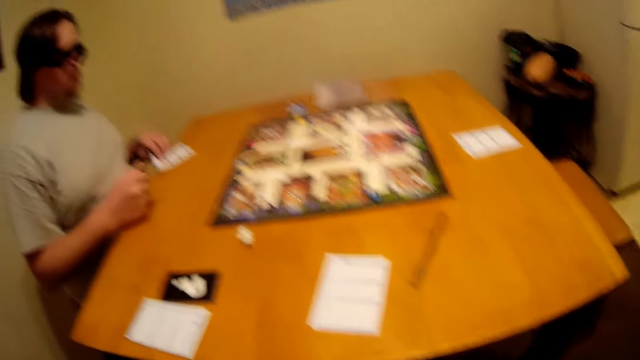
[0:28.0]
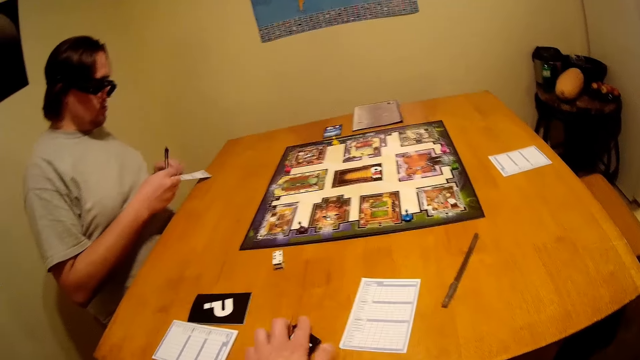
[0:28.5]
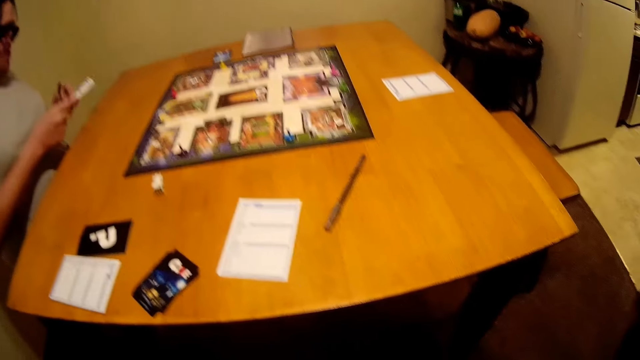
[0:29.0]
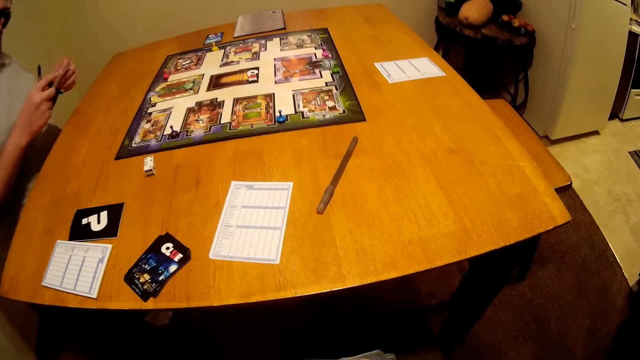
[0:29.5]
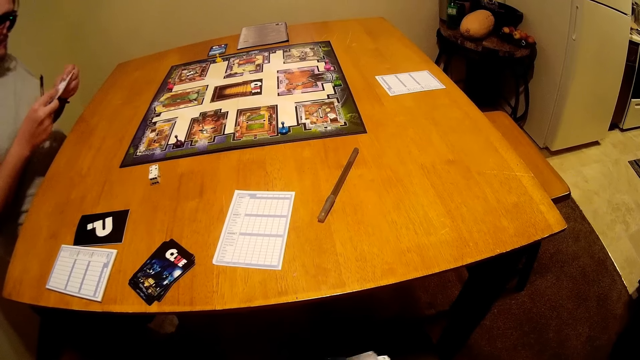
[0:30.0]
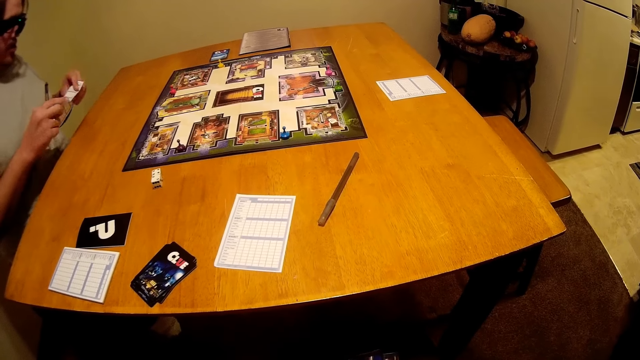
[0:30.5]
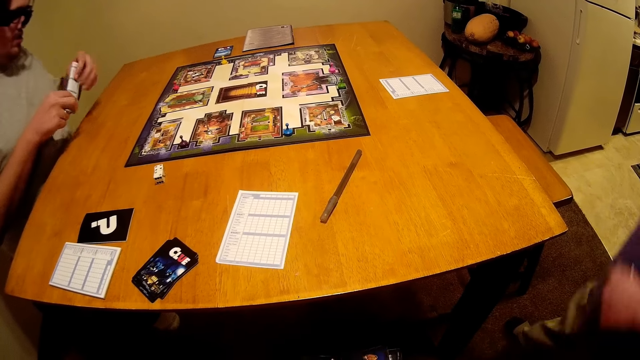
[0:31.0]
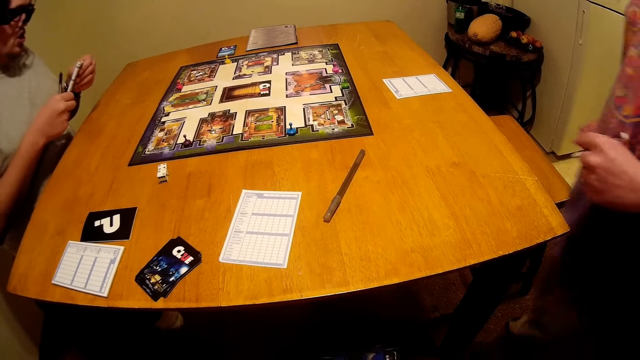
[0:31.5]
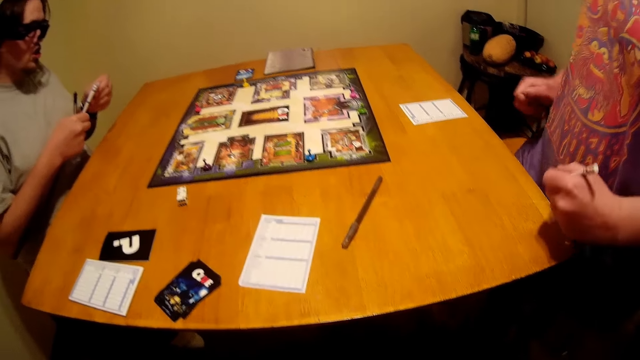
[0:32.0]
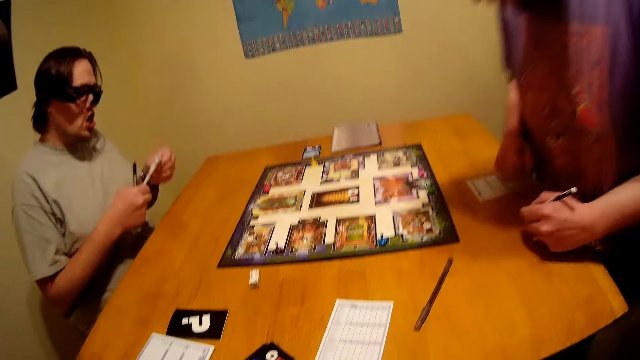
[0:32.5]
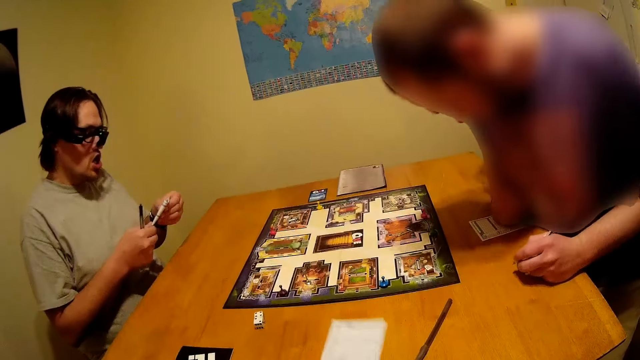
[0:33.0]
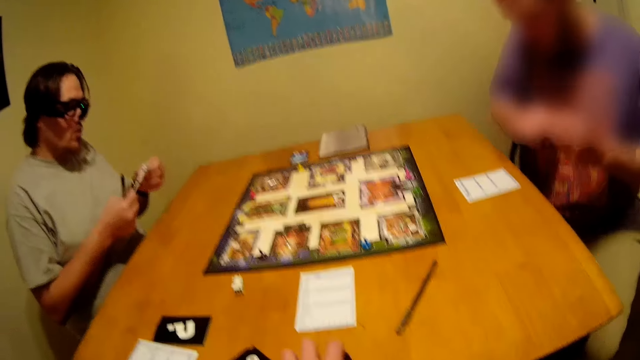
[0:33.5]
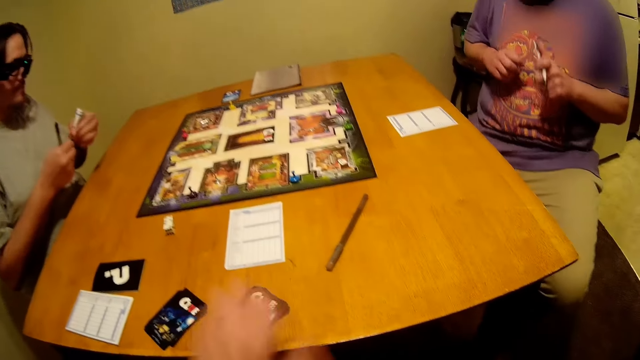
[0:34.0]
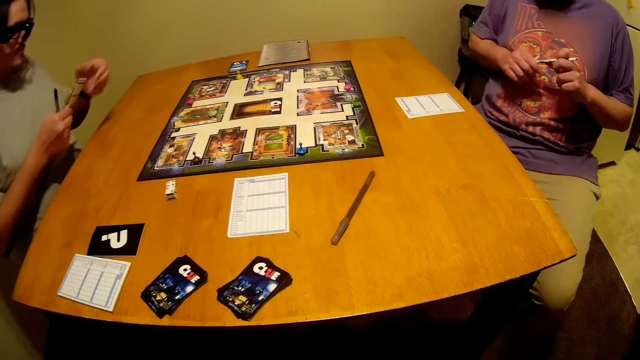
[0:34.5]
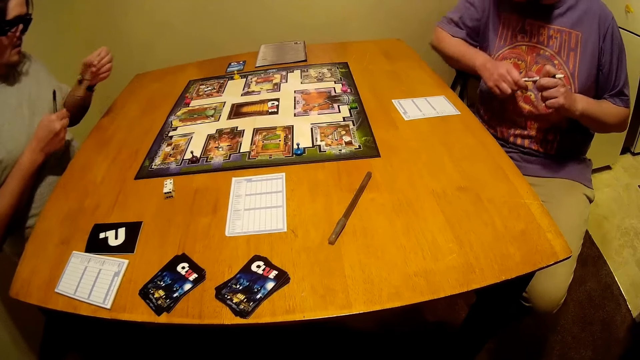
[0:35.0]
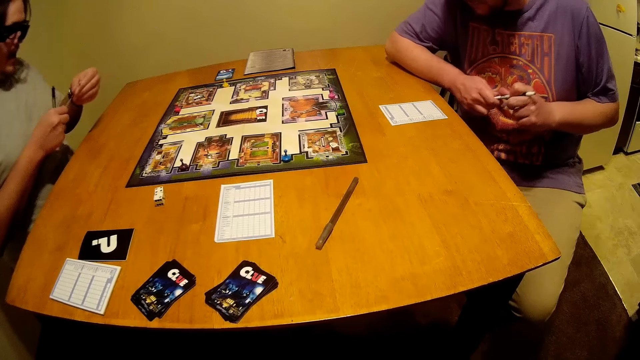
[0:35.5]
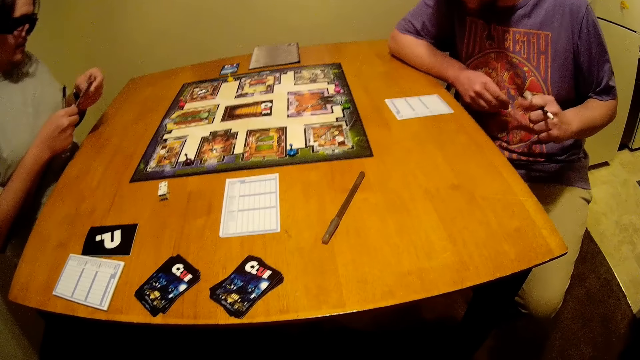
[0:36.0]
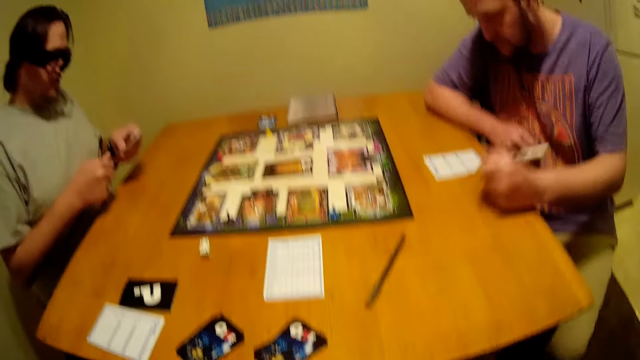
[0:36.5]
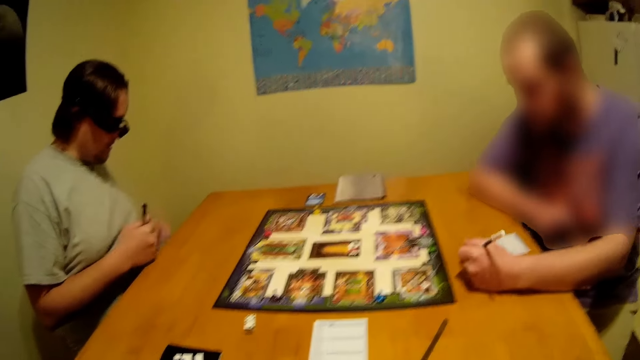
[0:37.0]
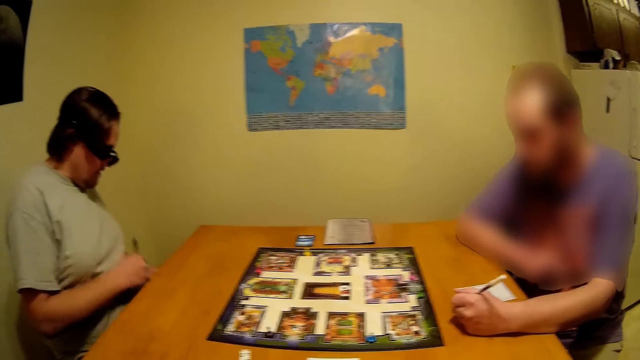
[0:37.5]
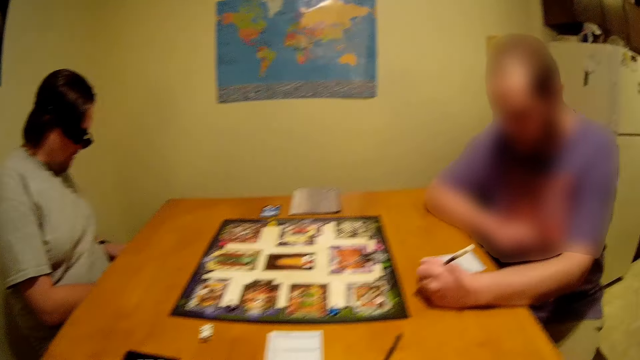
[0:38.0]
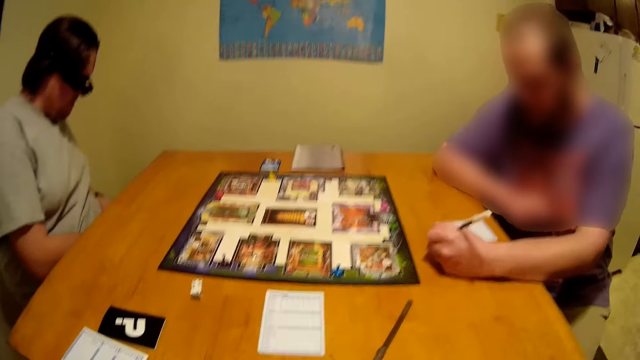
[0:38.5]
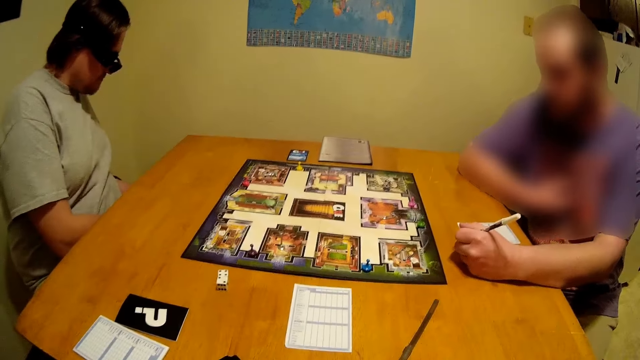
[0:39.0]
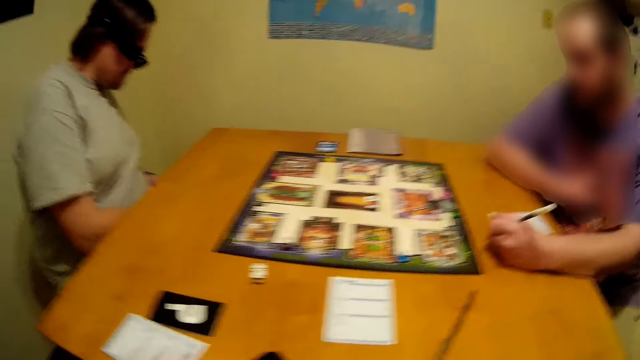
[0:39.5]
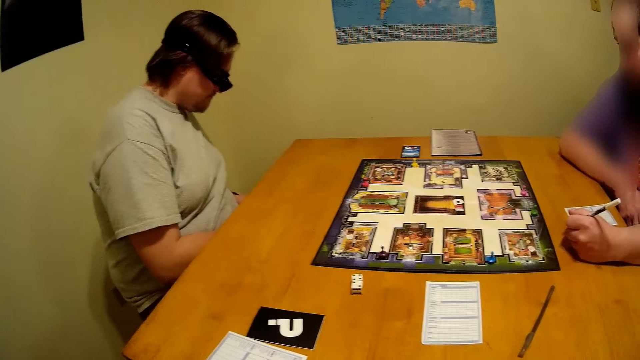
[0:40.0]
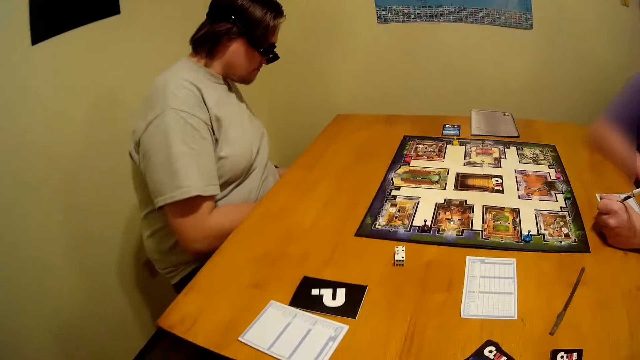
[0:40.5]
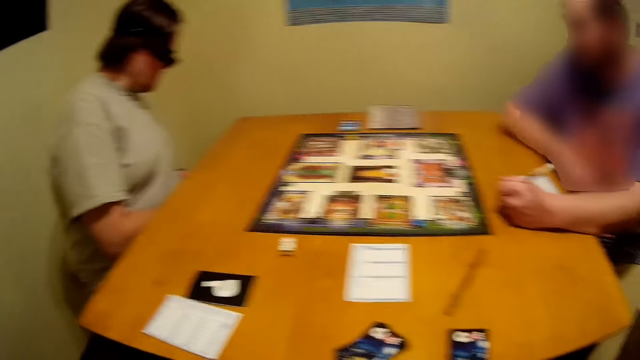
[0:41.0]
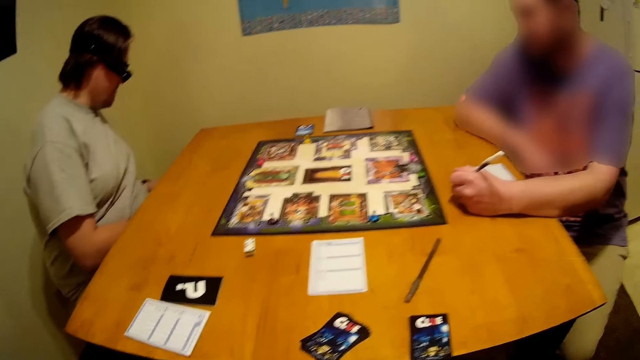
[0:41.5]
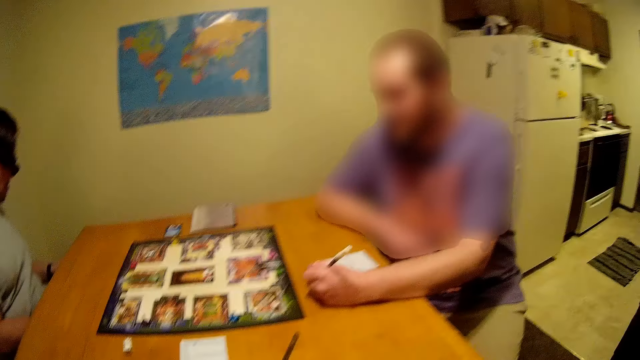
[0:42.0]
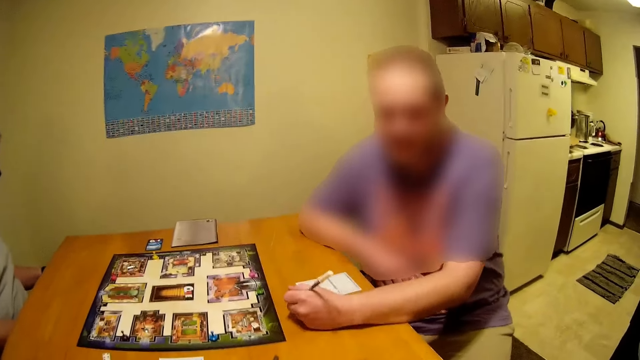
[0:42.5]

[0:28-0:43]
The camera wearer puts a card on the table and looks around. A man folds a paper. The camera wearer arranges cards. Another man walks around. The first man looks at the paper. The camera wearer looks around. The other man sits on a chair. The camera wearer moves cards on the table, puts the cards on the table and looks around. The first man folds the paper. The other man moves around. The first man moves hands under the table. The other man places hand on the table and scratches himself. The camera wearer moves hand on the table and looks around.

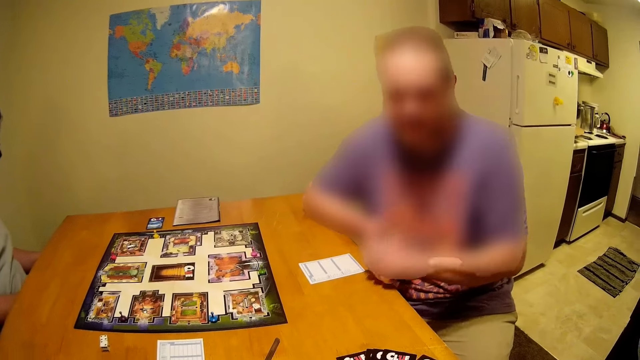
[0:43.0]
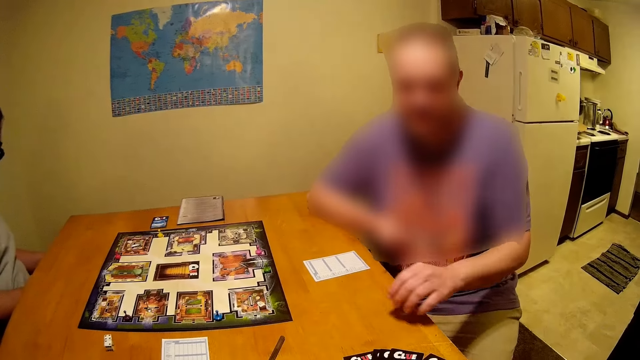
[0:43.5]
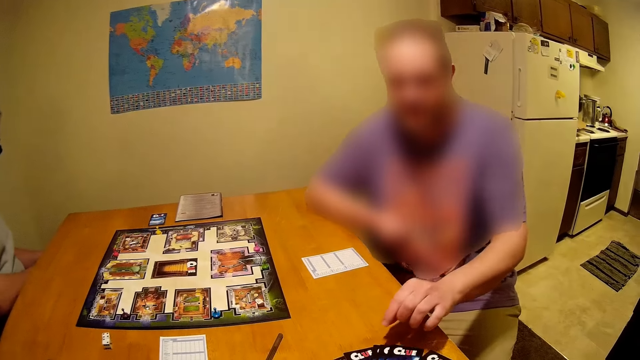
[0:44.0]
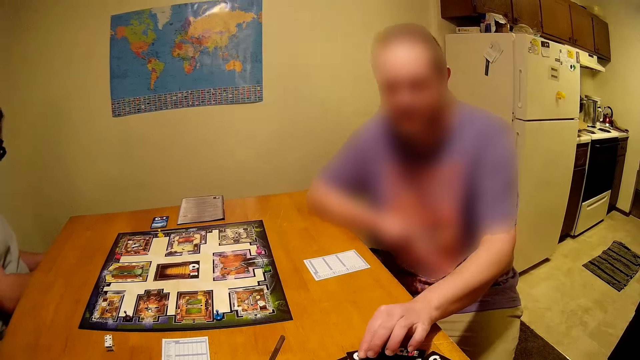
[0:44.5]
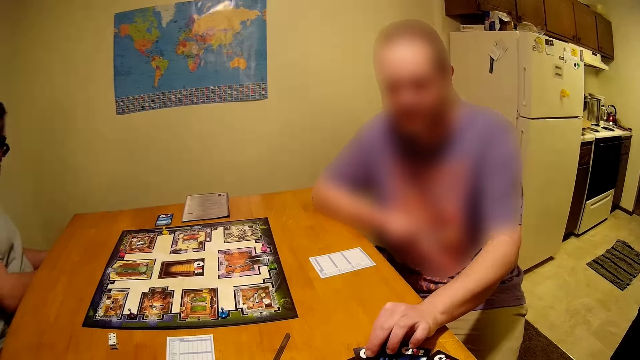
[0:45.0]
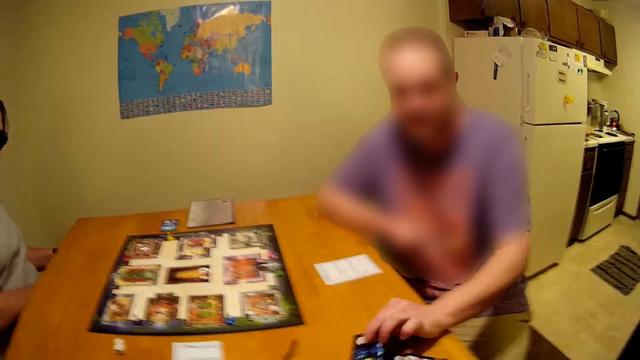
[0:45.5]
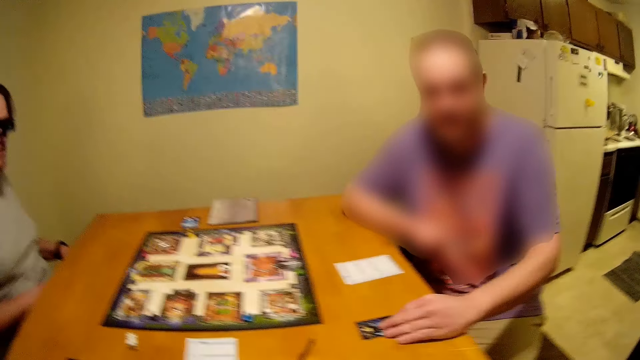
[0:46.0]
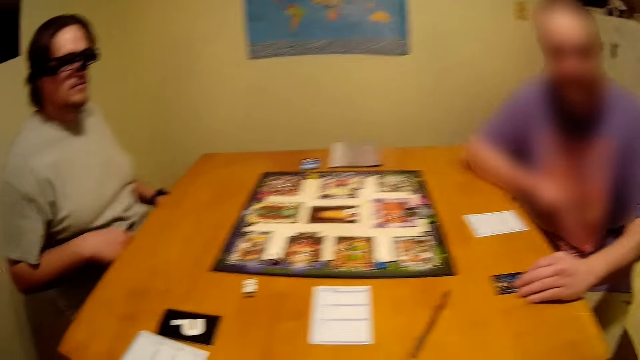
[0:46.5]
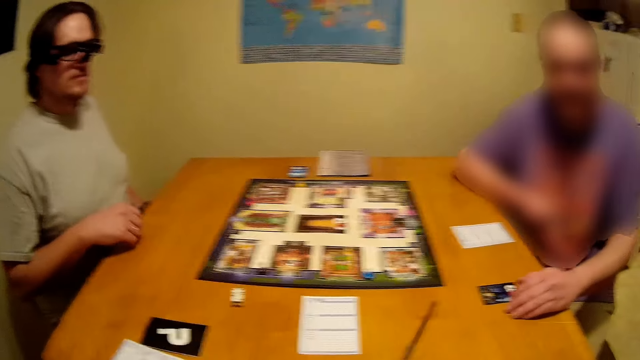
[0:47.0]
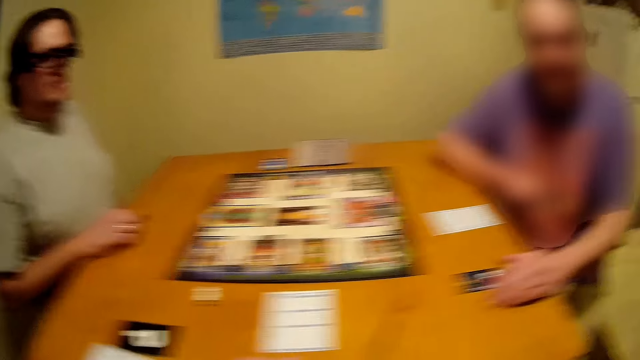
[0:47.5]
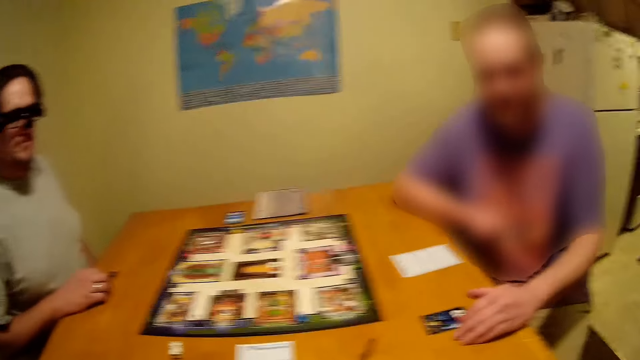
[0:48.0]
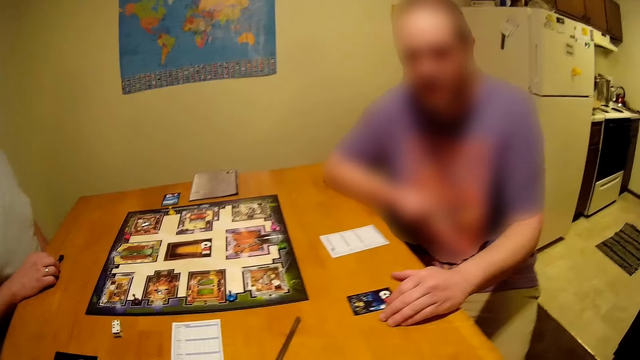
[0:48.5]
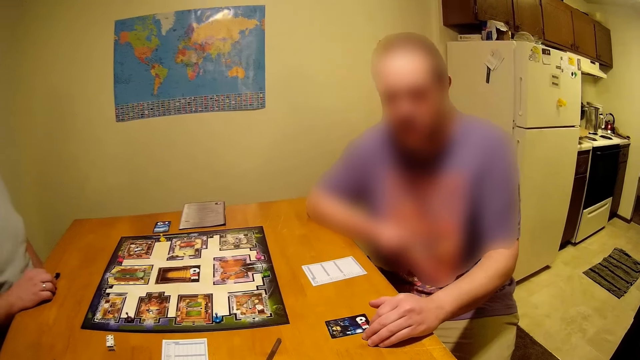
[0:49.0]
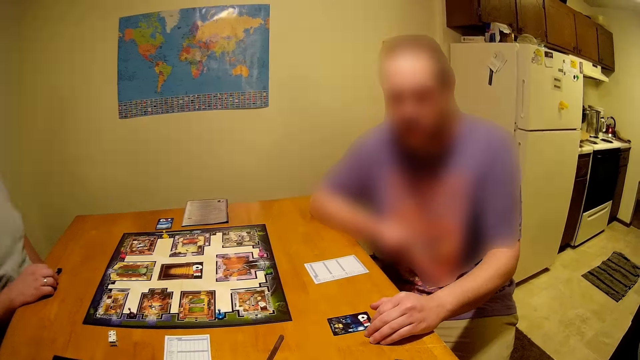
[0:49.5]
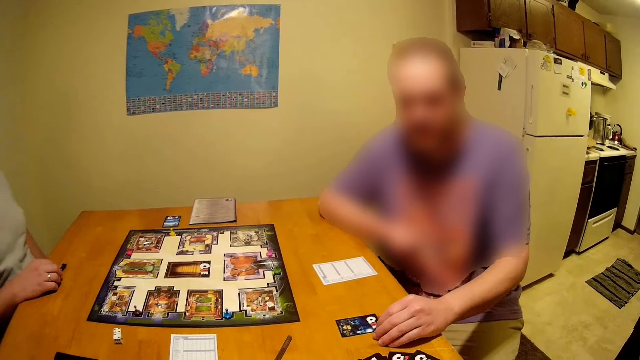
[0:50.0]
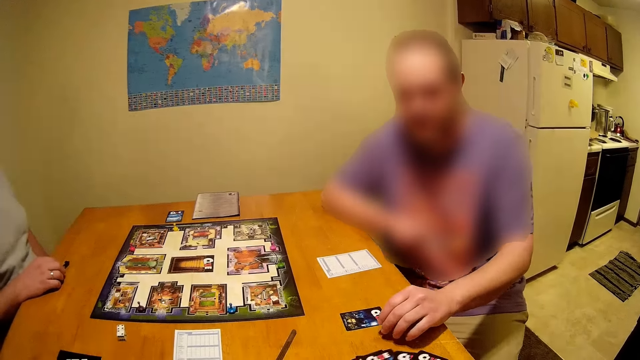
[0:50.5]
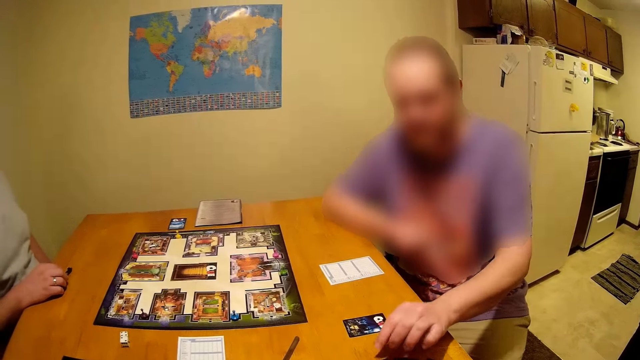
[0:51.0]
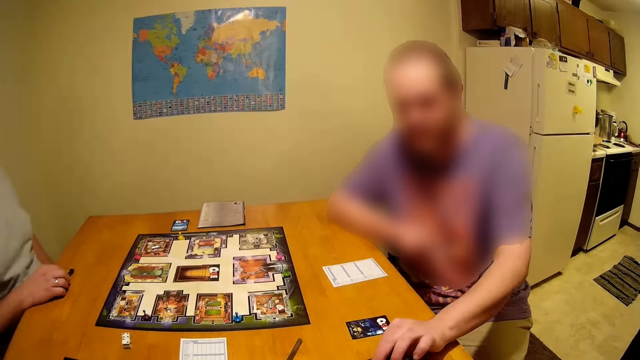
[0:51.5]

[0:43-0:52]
A man picks up a pen with the other hand and stretches hand. The man picks up a card and puts the card on the table. Another man places hand on the table. The camera wearer arranges cards. The first man picks up a card on the table.
